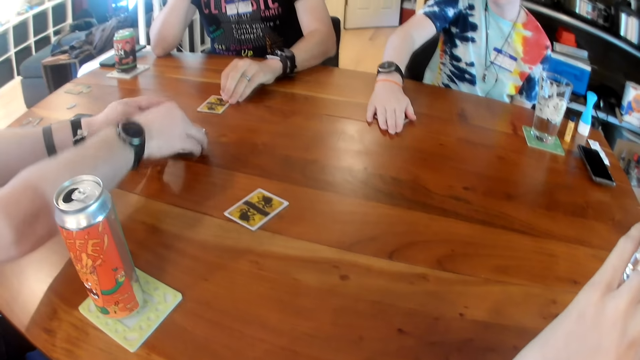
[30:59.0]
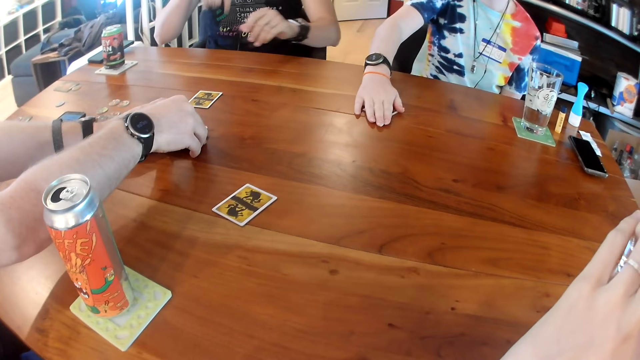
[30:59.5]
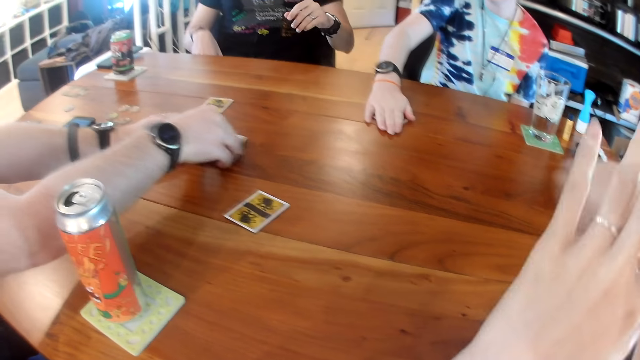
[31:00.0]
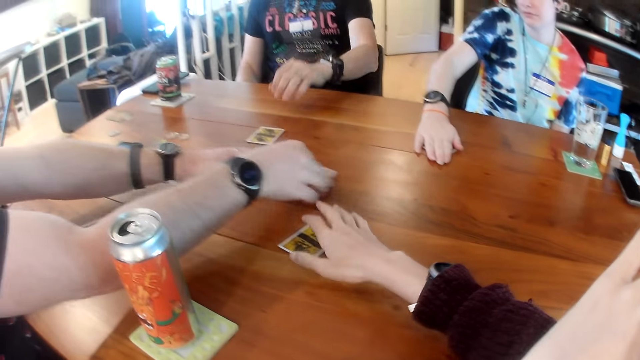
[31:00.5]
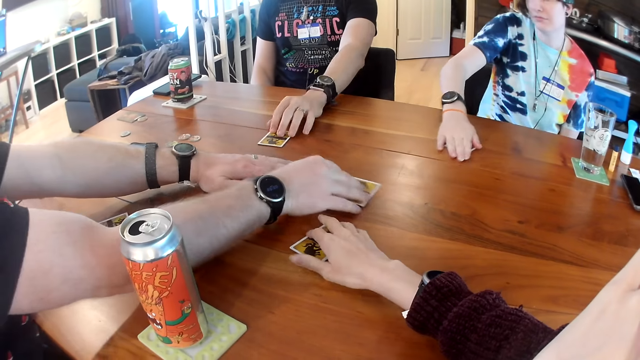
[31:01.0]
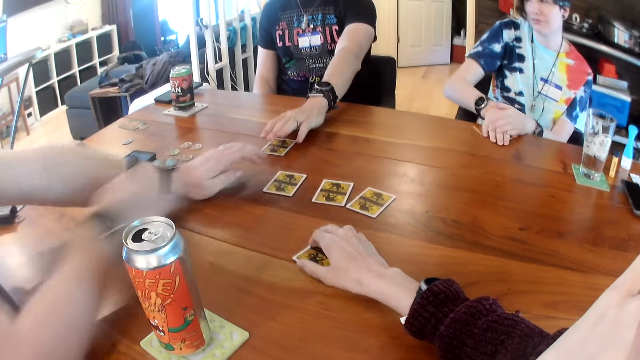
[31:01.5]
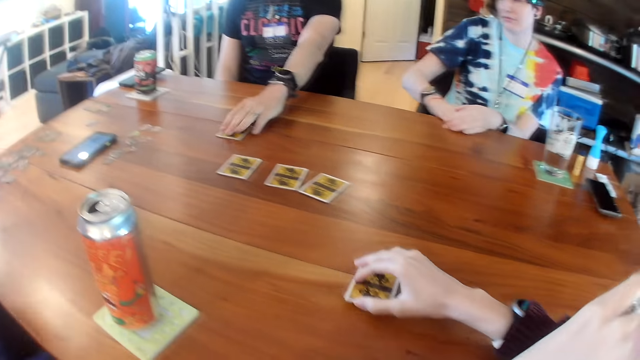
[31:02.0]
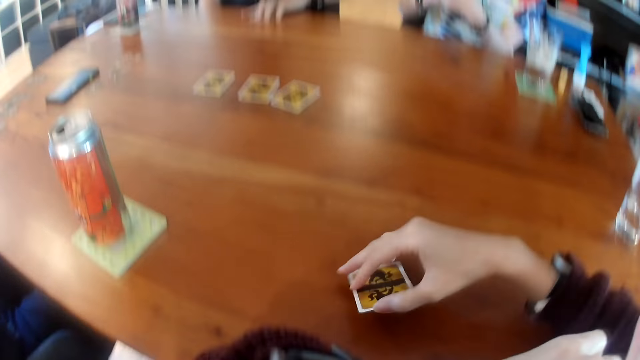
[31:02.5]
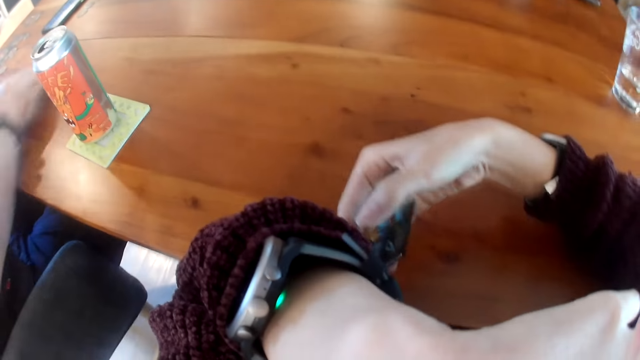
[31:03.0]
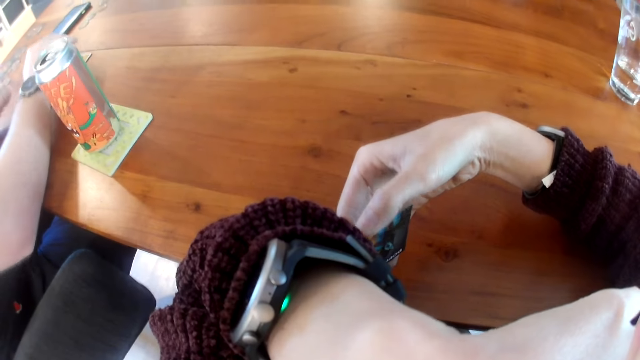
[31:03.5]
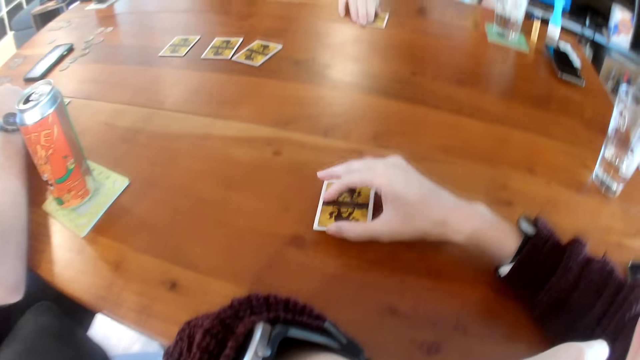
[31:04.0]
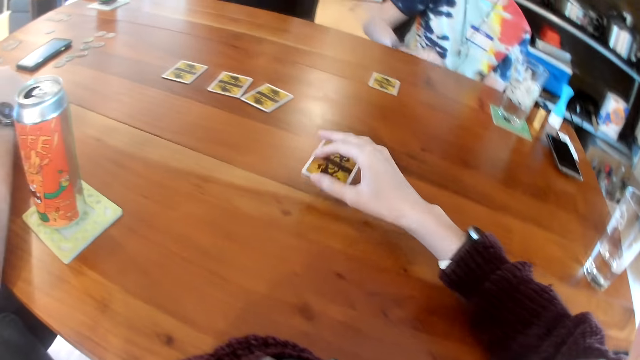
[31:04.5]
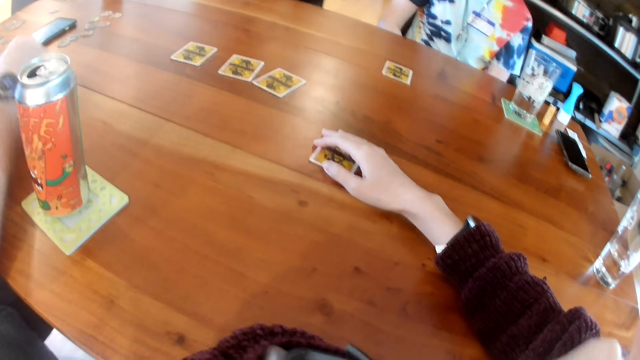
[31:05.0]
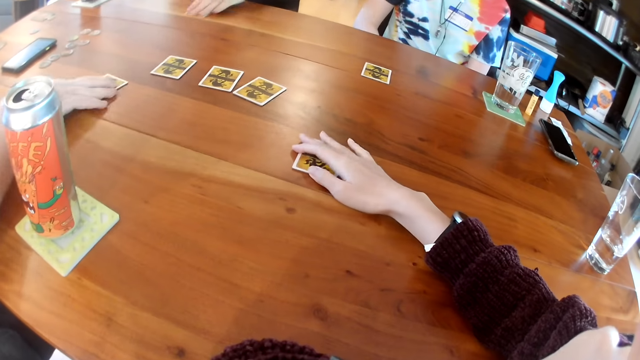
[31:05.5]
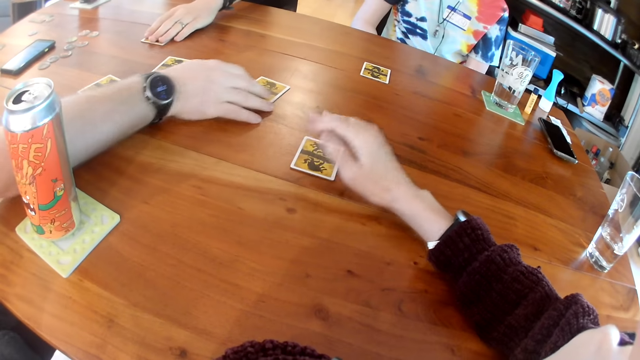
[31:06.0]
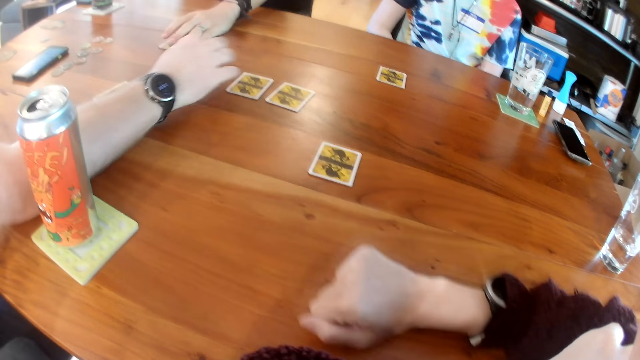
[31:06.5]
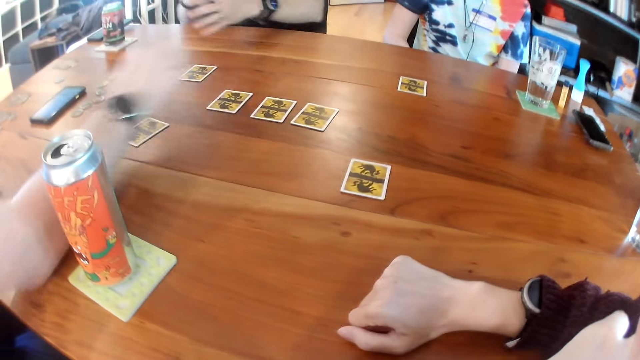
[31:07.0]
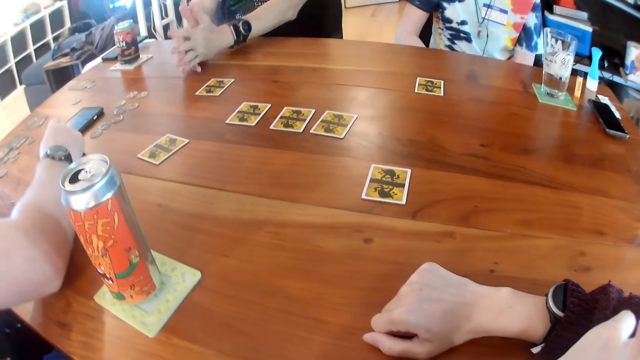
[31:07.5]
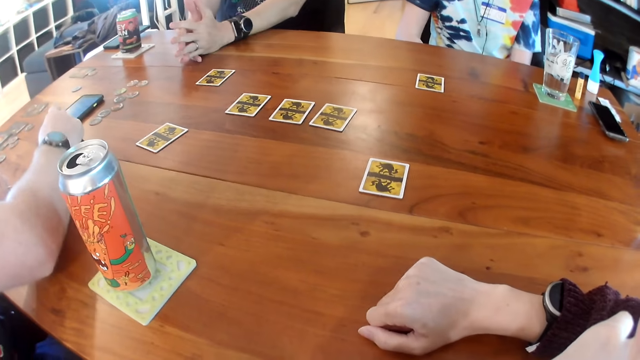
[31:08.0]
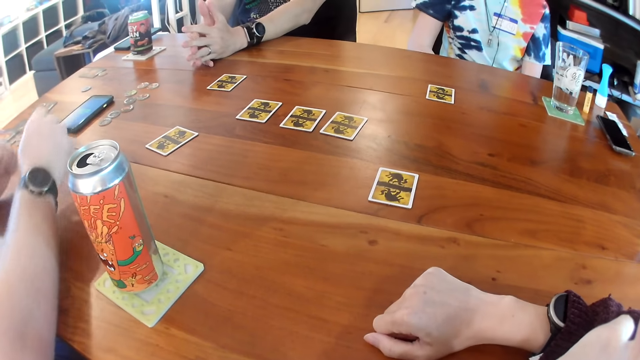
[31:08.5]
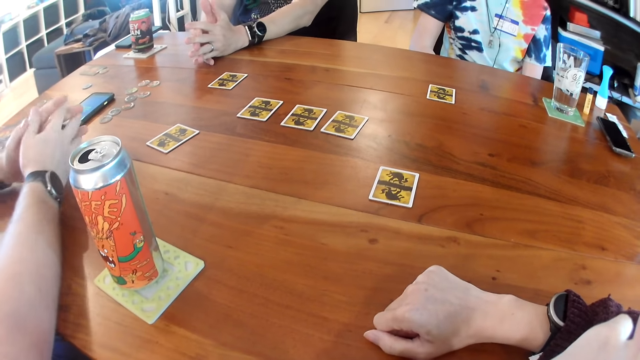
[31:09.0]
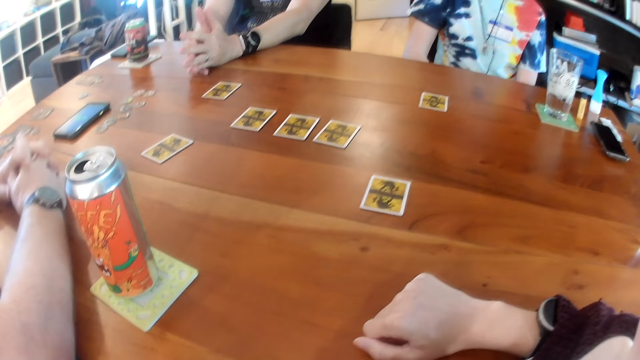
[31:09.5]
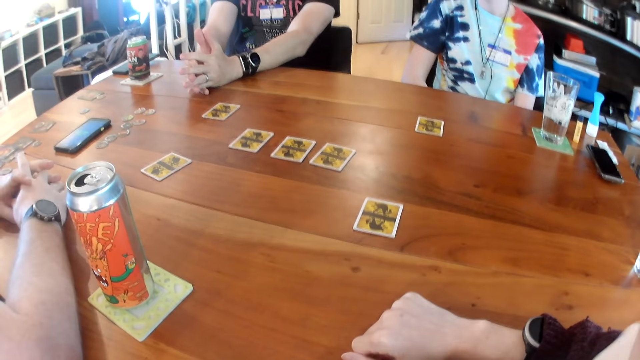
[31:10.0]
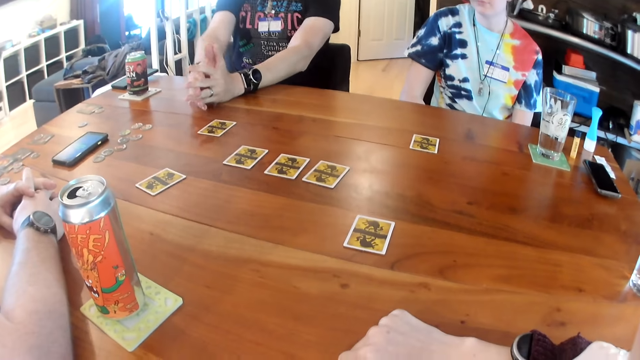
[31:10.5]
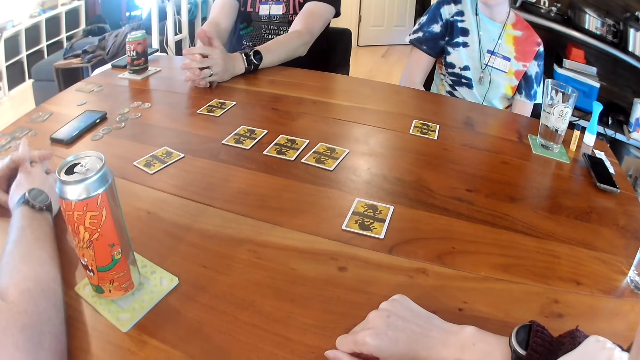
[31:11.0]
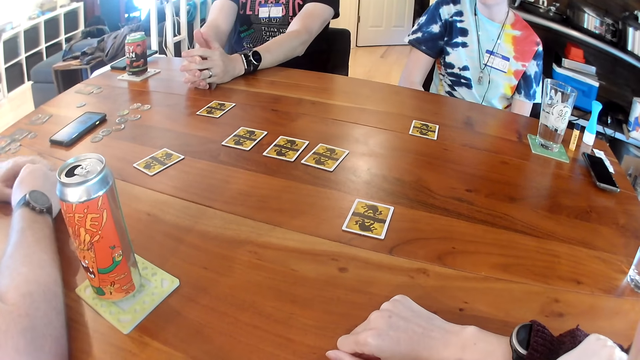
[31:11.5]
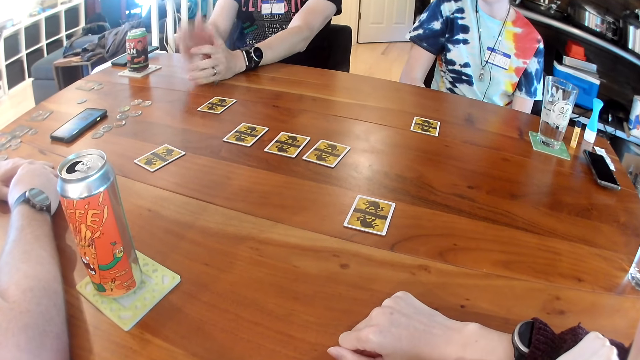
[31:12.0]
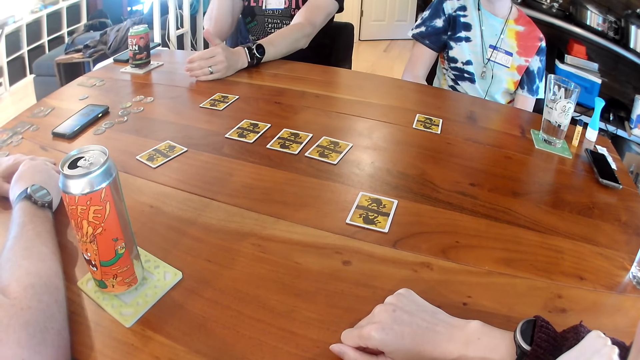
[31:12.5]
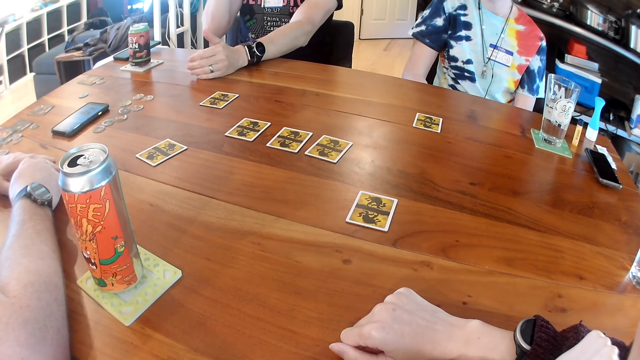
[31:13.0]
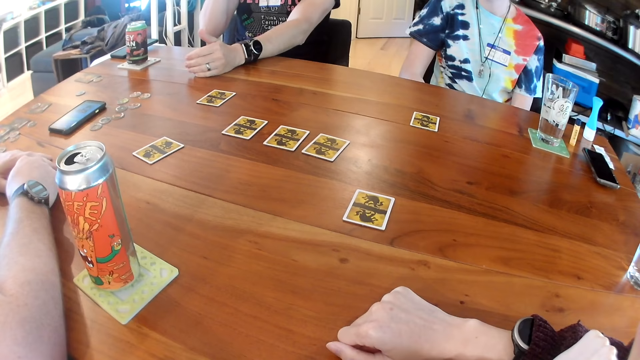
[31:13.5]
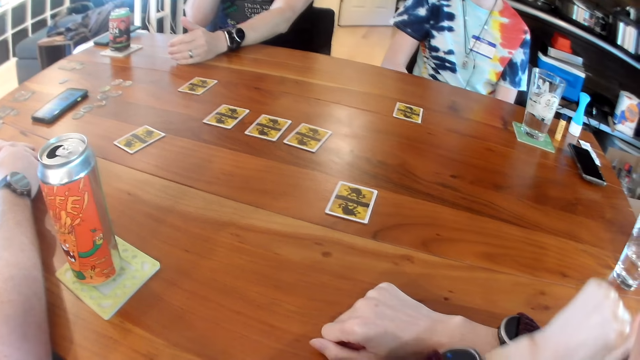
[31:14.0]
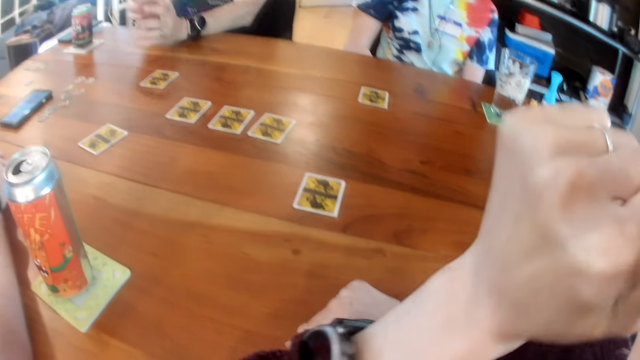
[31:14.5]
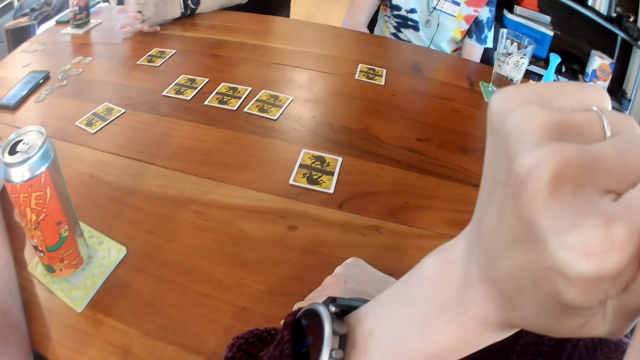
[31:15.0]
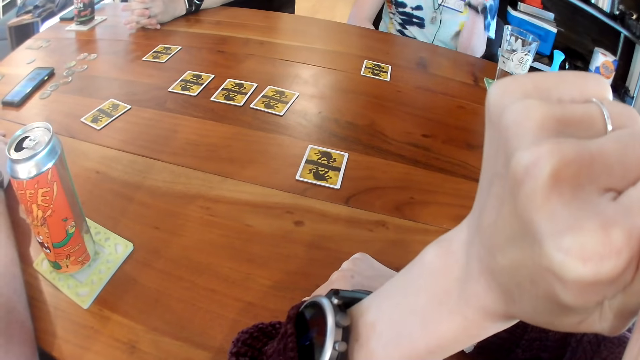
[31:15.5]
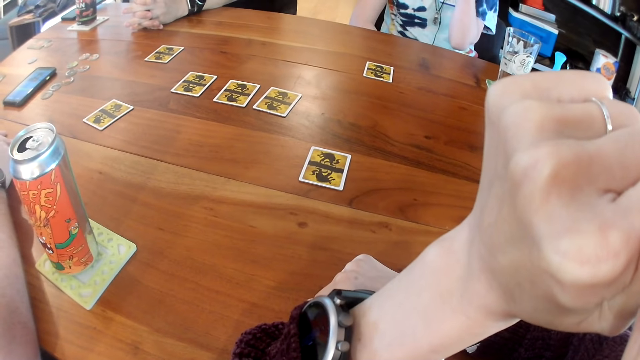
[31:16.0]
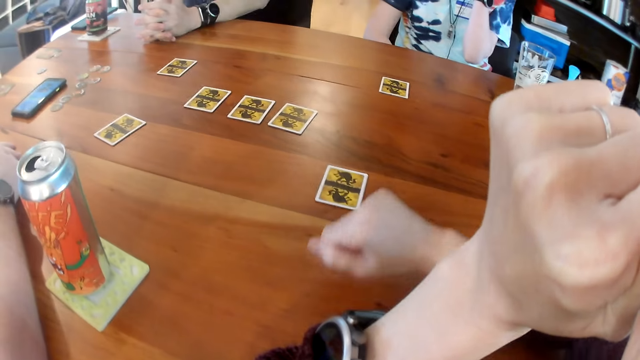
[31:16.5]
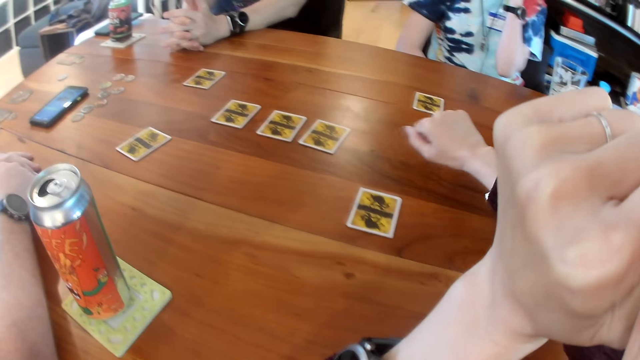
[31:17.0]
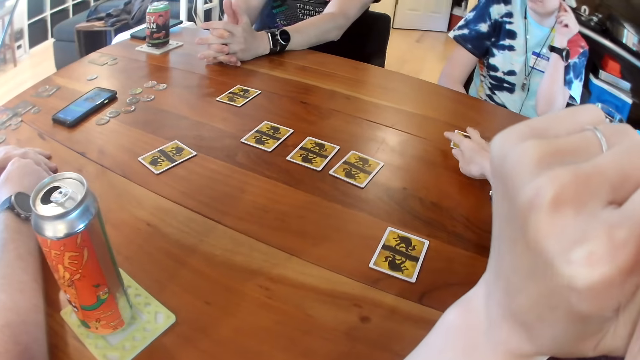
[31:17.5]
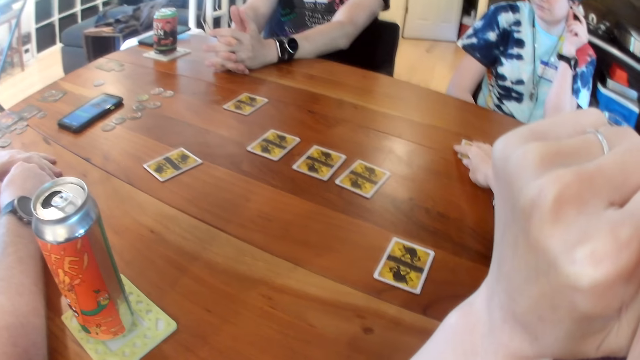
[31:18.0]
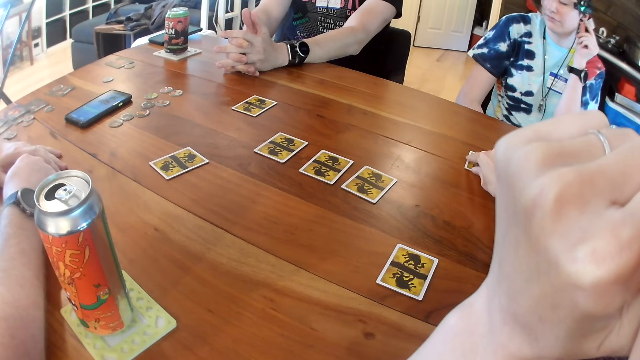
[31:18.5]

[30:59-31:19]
A man arranges the cards on the table with his two hands. The camera wearer takes the card from the table with her right hand. A woman takes the card from the table with her right hand. Another man takes the card from the table with his left hand. The camera wearer checks the card in her right hand. The first man places a card on the table with his right hand. Another woman places the card on the table with her right hand. The camera wearer places the card on the table with her right hand. The other man places the card on the table with his left hand. The first man adjusts a card on the table with his right hand, adjusts the cards on the table with his right hand, converses with the people on the table, and operates the phone on the table with his right hand. The camera wearer looks on the table. She holds a fist bump. She takes the card from the table with her right hand.
